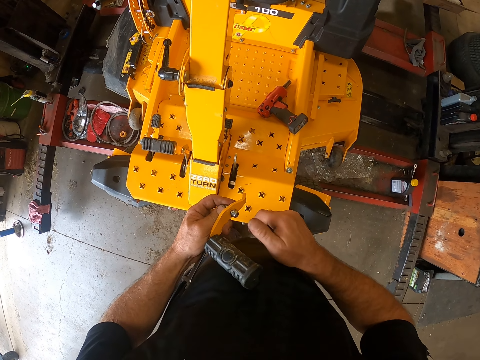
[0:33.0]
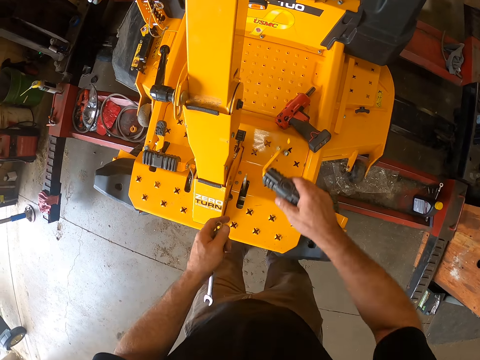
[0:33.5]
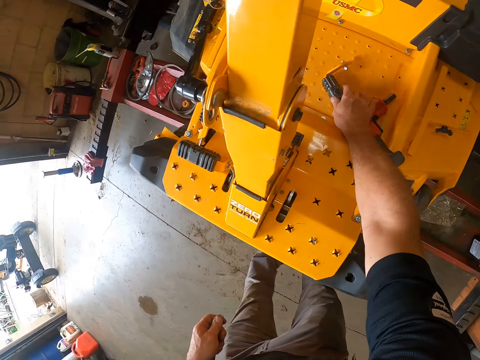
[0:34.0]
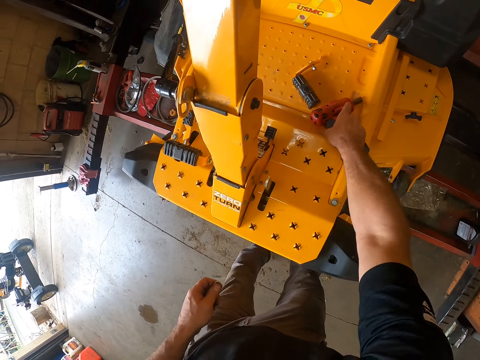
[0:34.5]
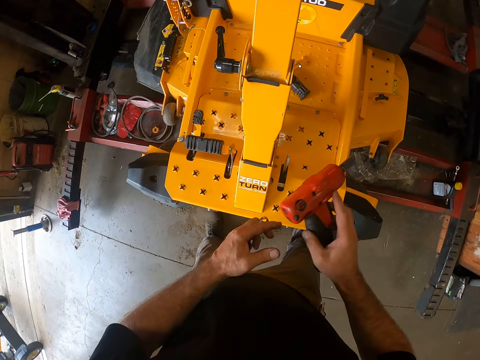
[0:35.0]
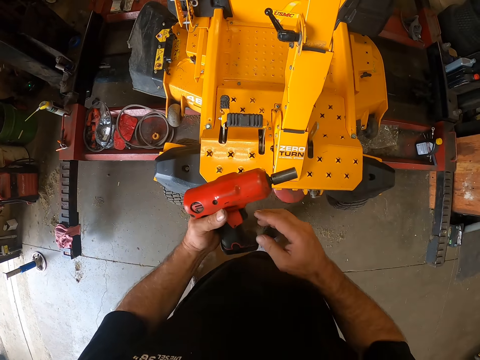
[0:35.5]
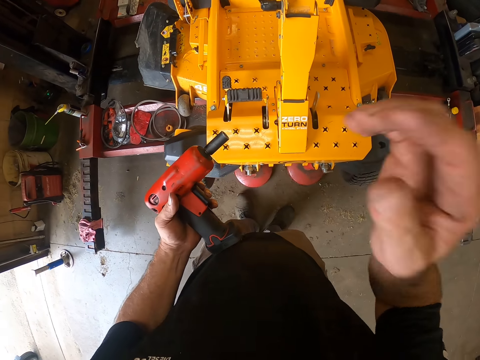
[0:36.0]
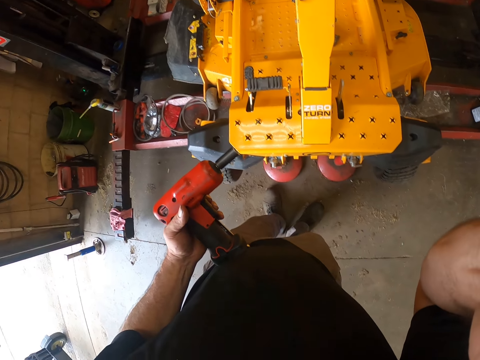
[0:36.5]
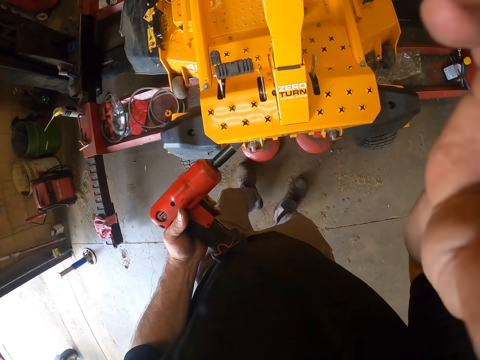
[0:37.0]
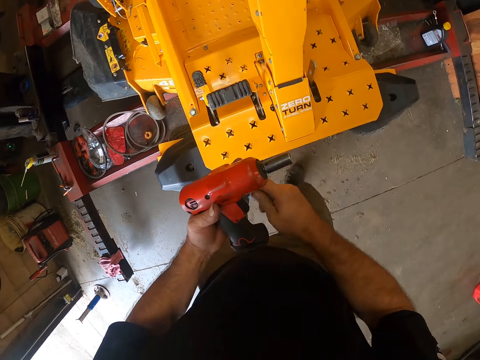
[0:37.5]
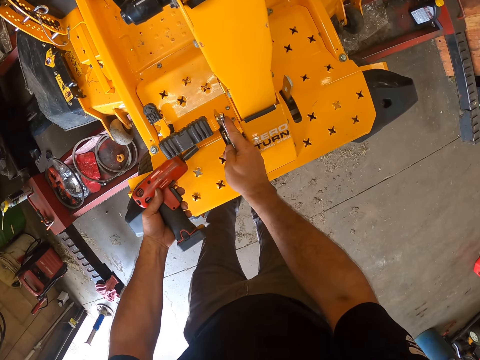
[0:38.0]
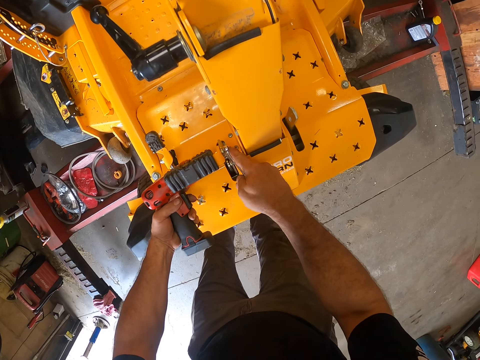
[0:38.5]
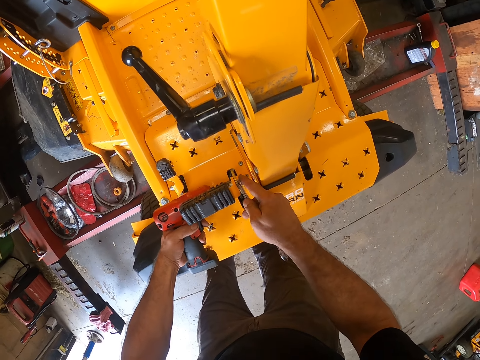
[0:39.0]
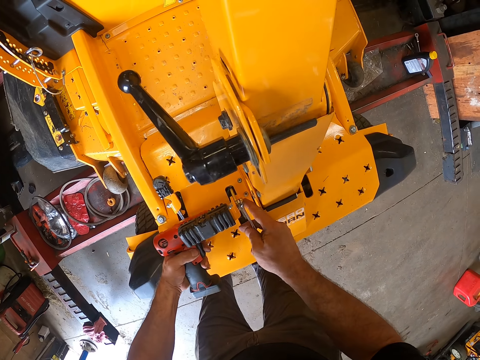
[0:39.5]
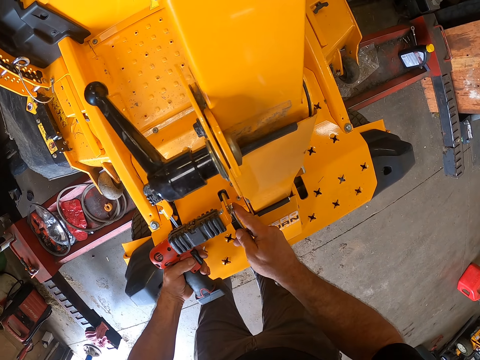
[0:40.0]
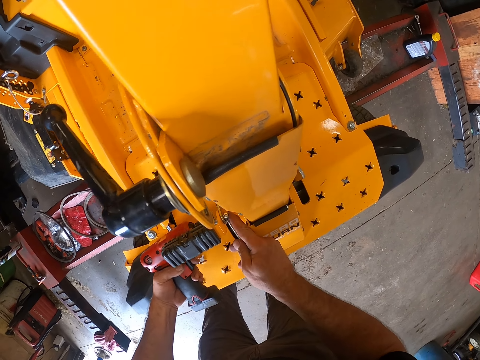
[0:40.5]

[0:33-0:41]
The camera wearer places a foot handle on the lawn flite or forklift. He picks up the impact wrench or impact driver on the forklift. He passes the impact driver from the right to the left hand. He adjusts his camera. He moves a step, picks a spanner from the left hand, holds a bolt in position with the spanner on the forklift, and holds a nut with the spanner. He unscrews the bolt with the impact driver.

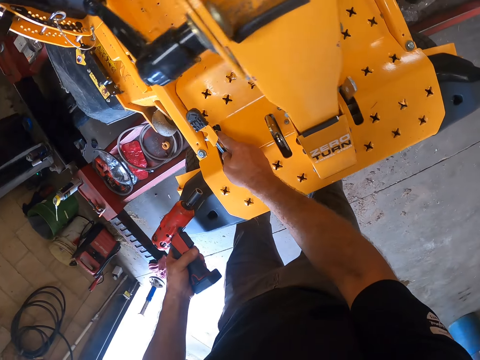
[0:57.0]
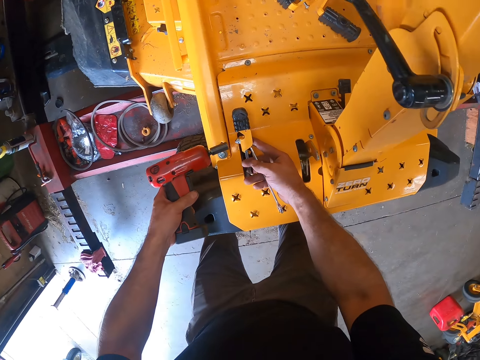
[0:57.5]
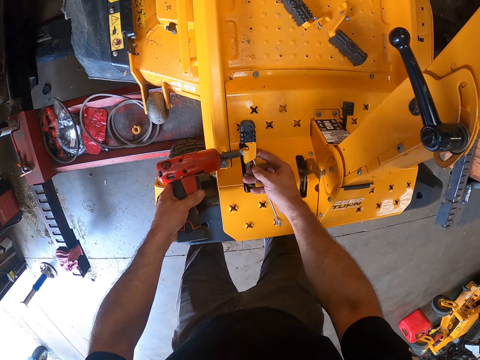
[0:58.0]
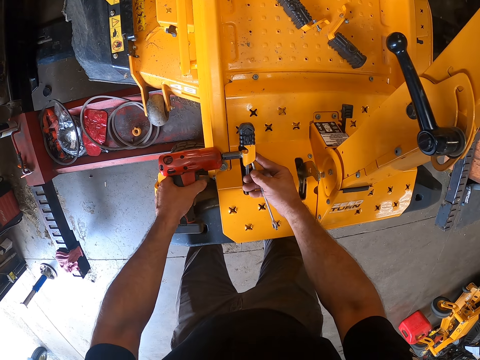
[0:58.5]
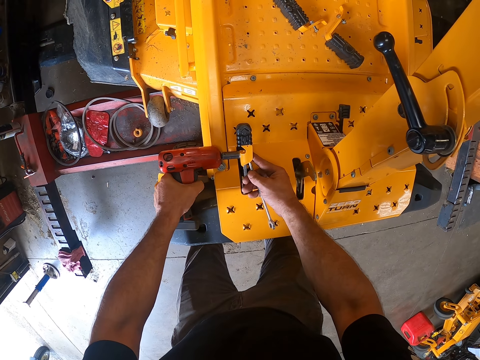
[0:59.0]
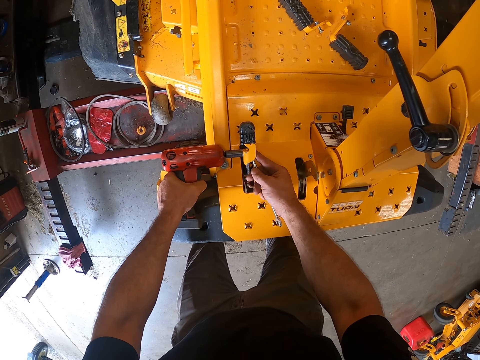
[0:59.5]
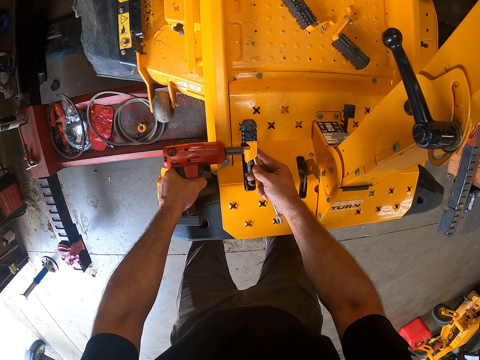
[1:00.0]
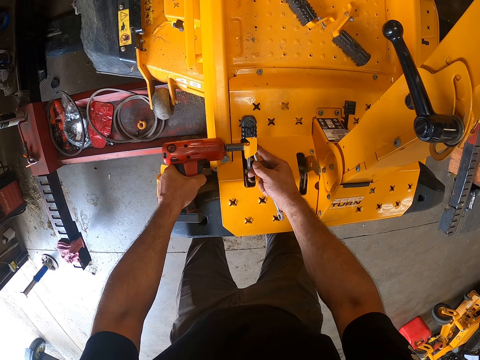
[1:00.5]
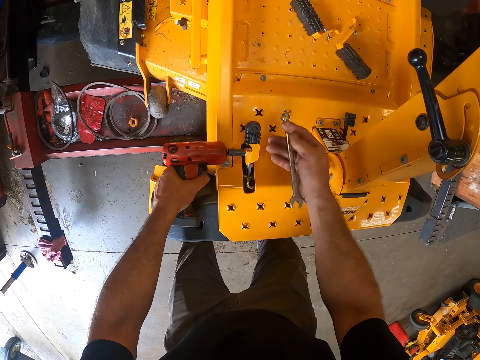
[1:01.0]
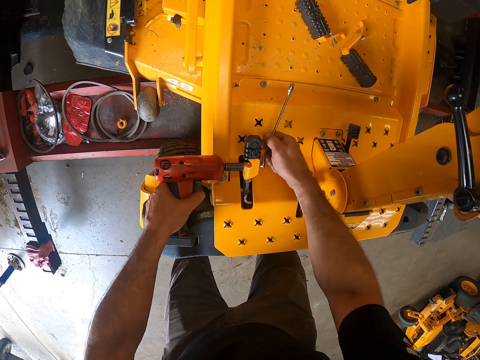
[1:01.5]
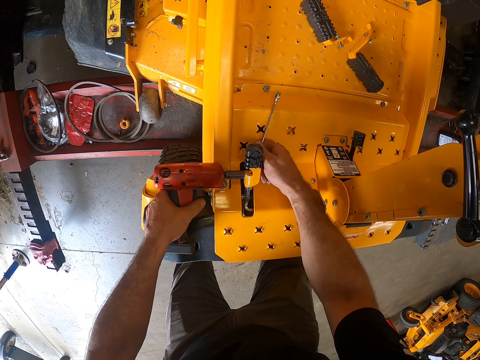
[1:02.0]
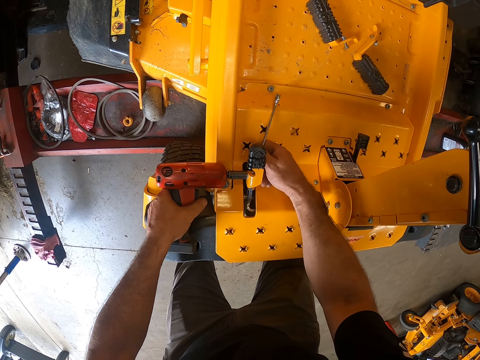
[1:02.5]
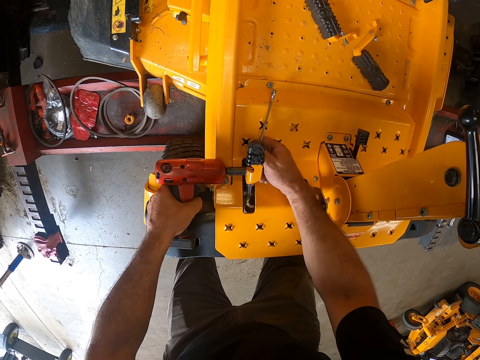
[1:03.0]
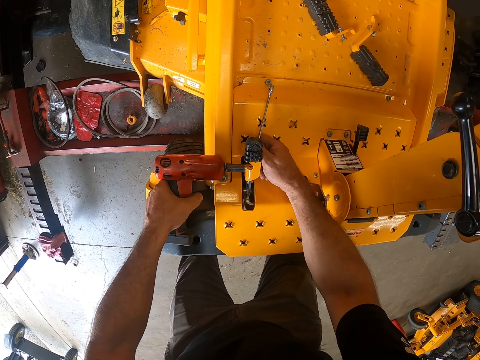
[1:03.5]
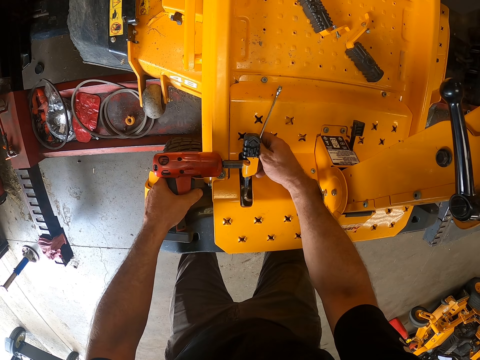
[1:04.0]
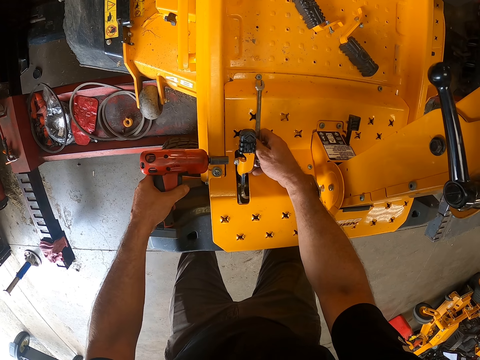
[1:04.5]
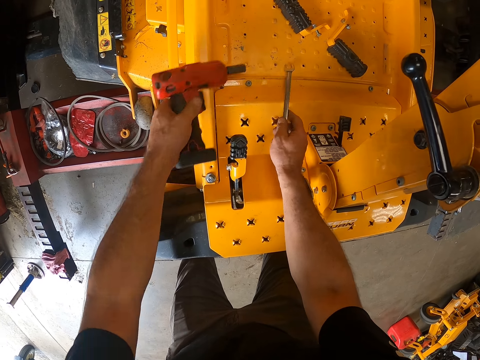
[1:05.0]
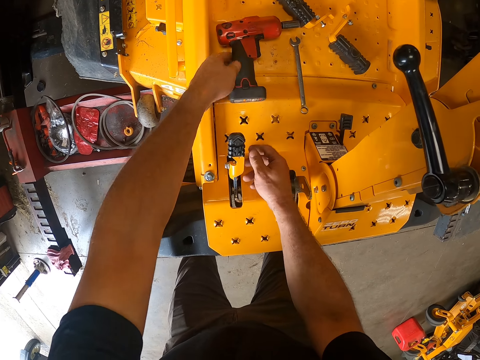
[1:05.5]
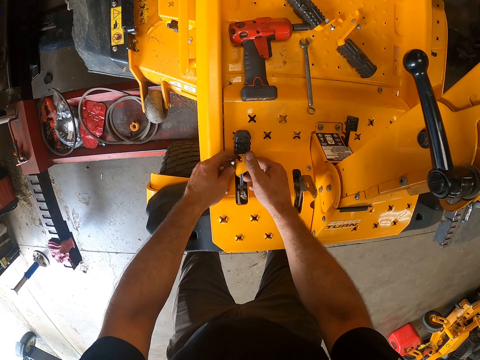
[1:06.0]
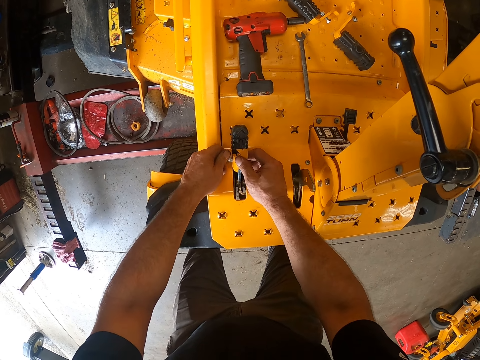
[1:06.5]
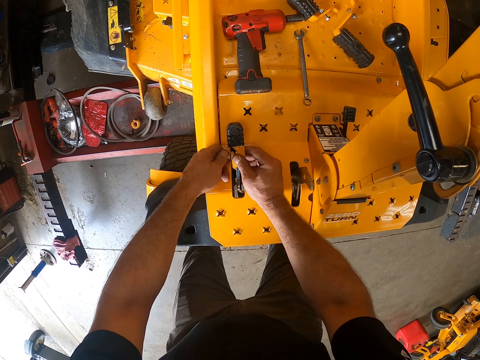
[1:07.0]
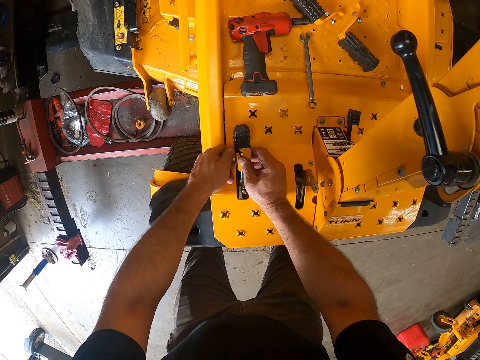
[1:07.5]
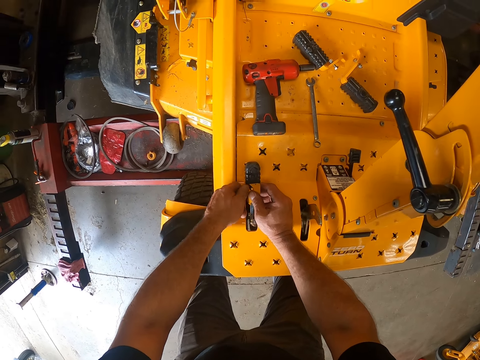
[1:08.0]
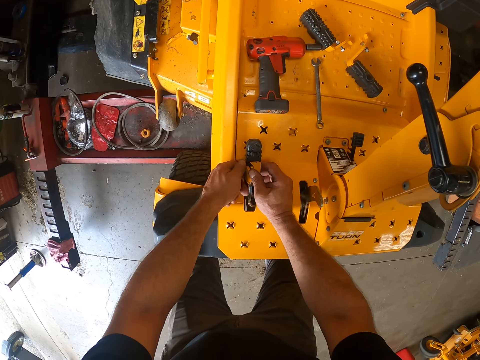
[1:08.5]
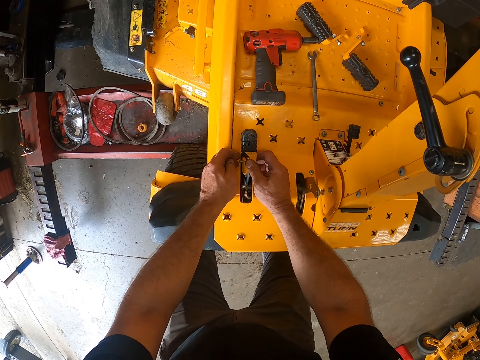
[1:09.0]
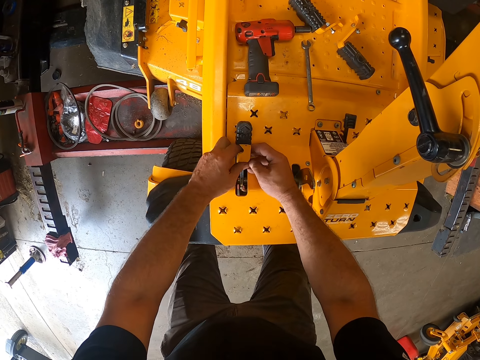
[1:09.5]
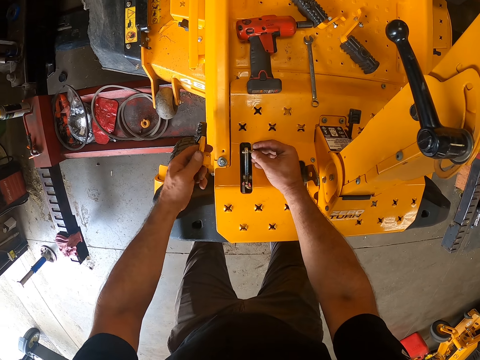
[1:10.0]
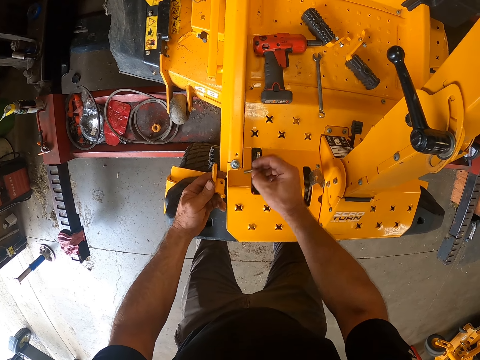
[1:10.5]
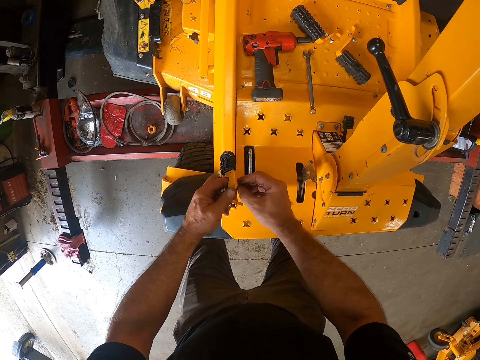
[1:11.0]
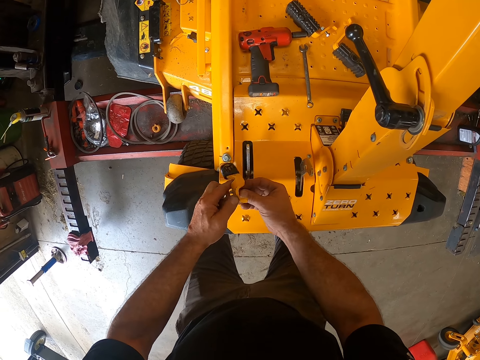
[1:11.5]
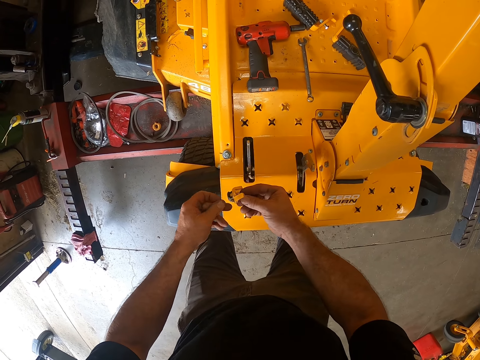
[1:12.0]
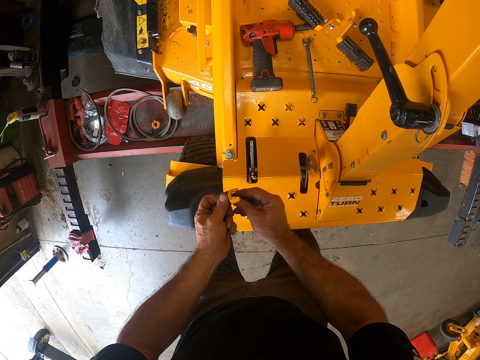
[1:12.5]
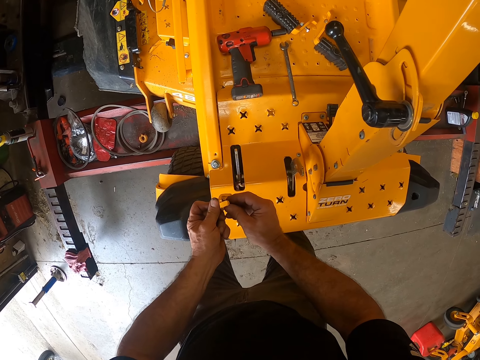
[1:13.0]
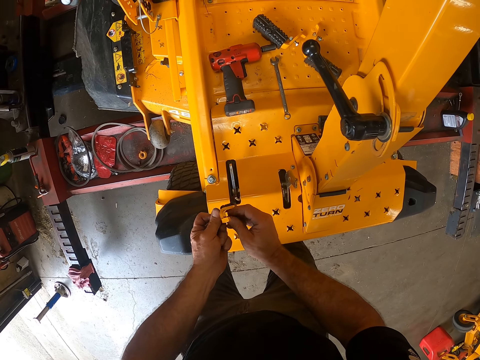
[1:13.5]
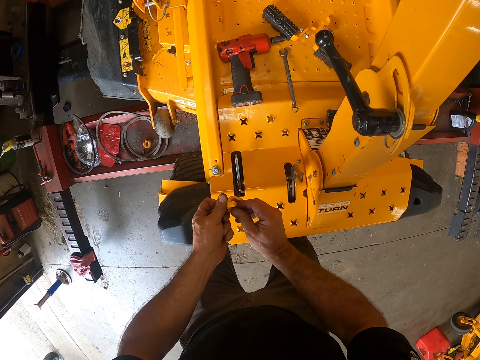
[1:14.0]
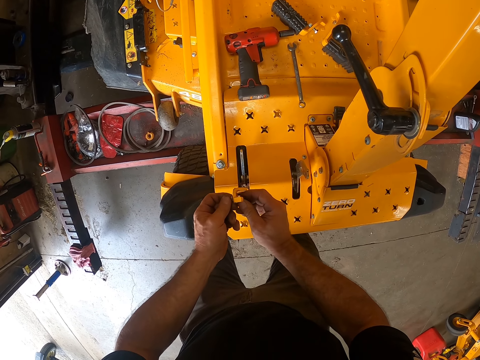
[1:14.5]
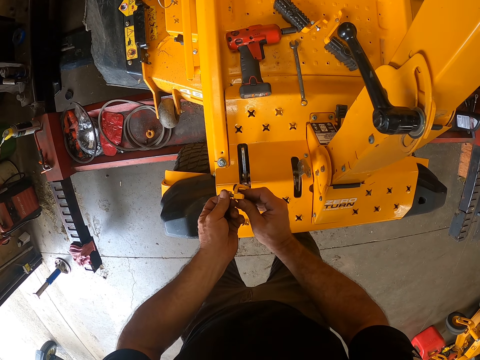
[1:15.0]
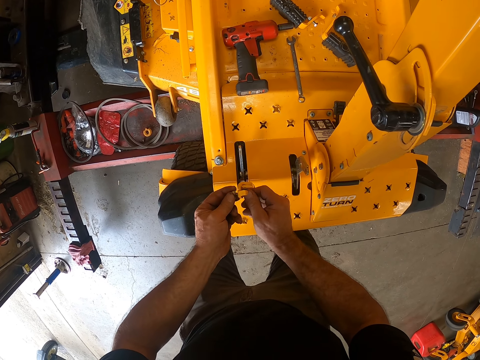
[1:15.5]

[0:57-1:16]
The camera wearer holds a nut with the spanner. He loosens the nut with the impact wrench. He unscrews a bolt with the impact driver. He turns the spanner on his hand. He holds the bolt in position with the spanner on the forklift. He holds the nut with the spanner. He puts the spanner on the lawn flite. He puts the impact driver on the lawn flite. He loosens the nut with his left hand. He adjusts the bolt with his hands. He removes a foot gear lever on the lawn flite. He removes the bolt on the lawn flite with his right hand. He fits the bolt into the loose part with his right hand. He fits the nut to the bolt with his left hand. He adjusts the nut on the bolt with his hands.
